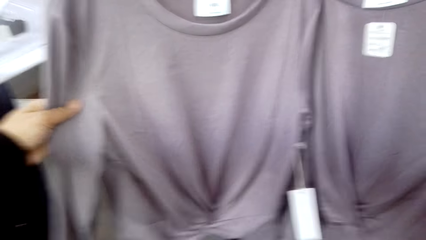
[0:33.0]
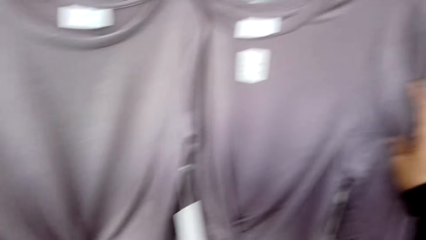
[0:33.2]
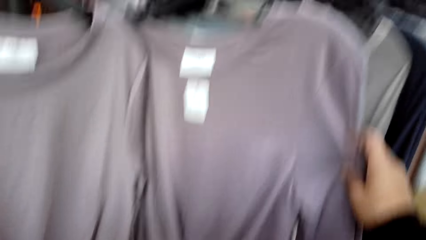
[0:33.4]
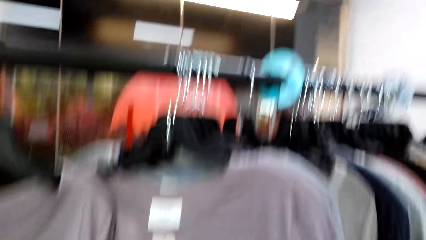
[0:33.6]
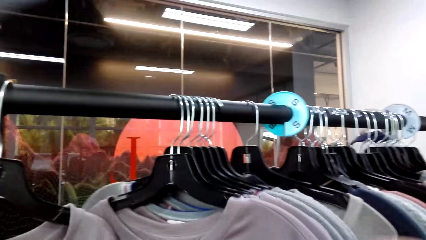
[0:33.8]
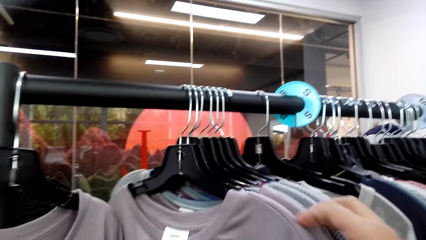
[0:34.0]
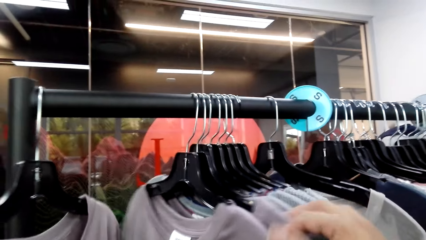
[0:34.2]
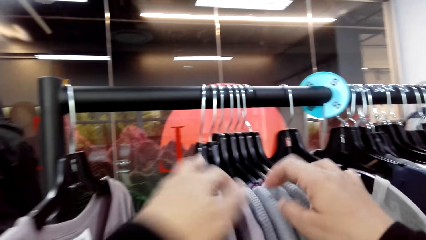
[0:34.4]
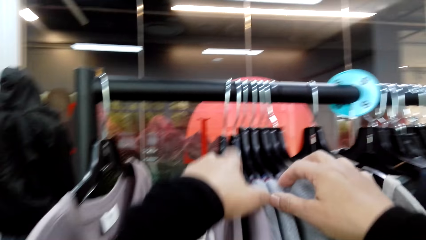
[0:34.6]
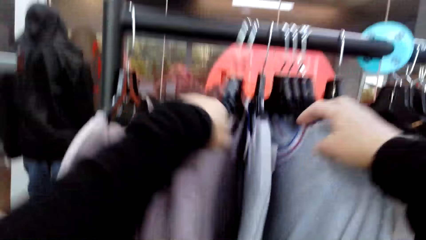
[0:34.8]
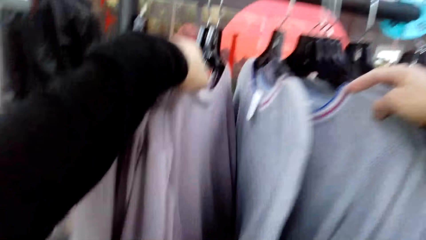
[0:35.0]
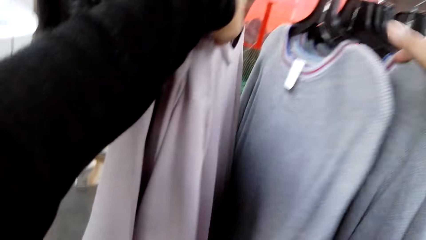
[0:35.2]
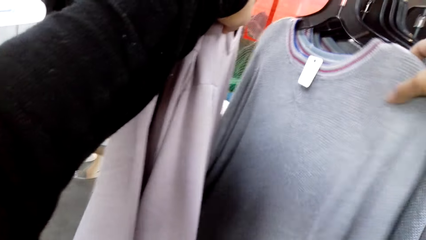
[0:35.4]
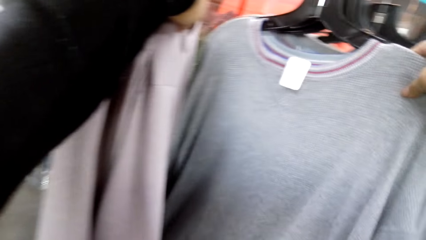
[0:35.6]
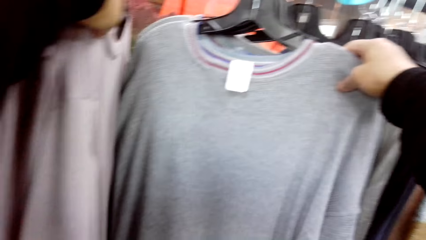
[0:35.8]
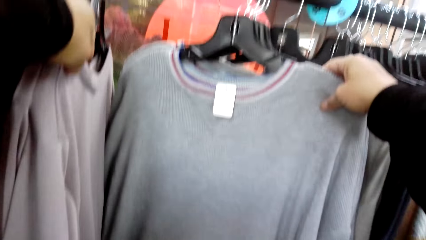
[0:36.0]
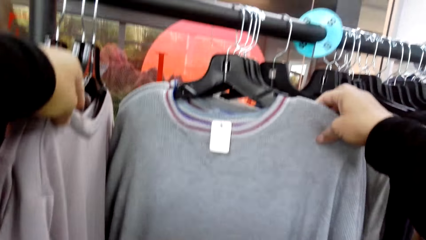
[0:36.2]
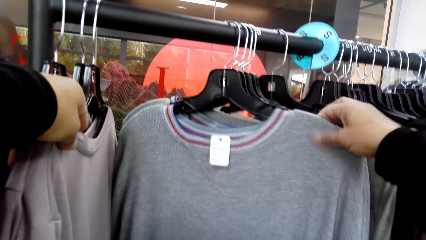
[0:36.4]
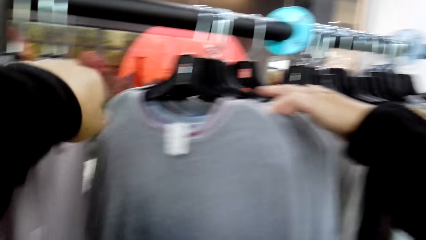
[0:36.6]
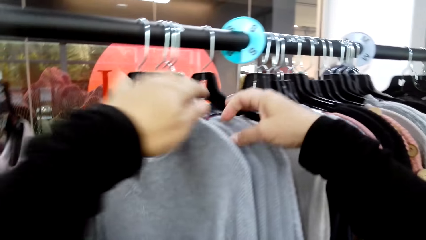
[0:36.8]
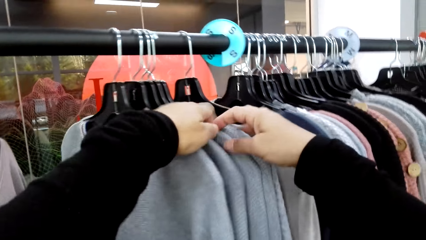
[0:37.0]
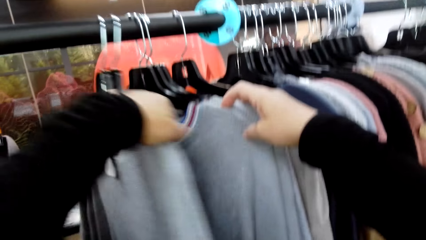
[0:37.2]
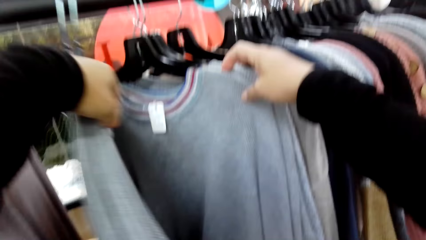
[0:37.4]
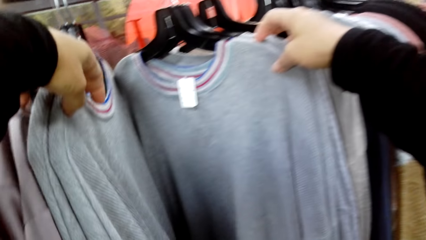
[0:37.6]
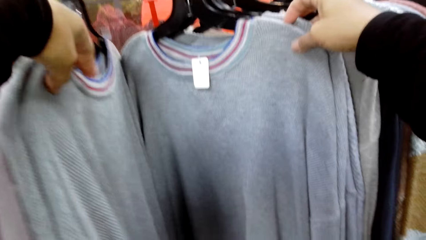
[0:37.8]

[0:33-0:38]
The camera wearer looks at tops on the stand.

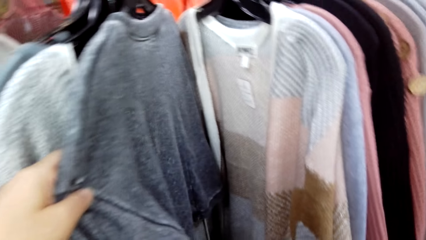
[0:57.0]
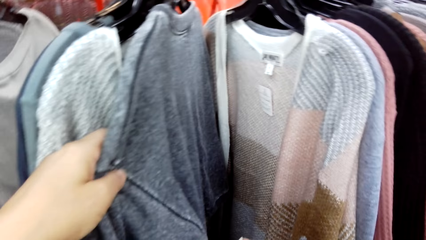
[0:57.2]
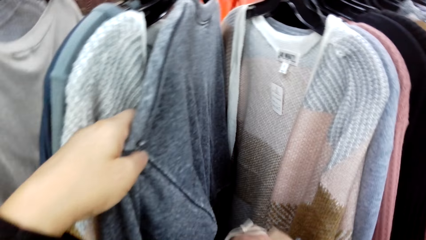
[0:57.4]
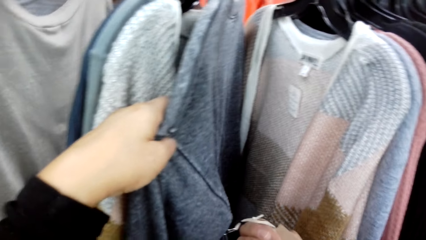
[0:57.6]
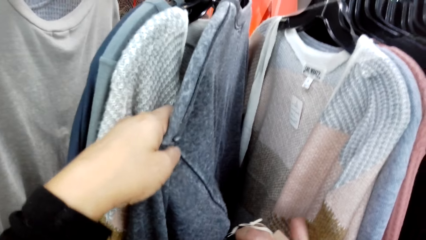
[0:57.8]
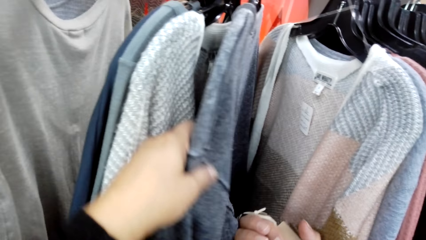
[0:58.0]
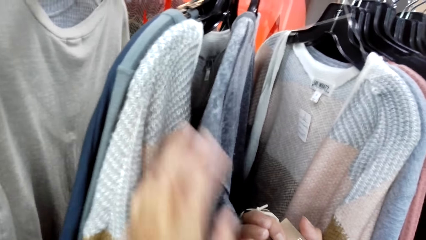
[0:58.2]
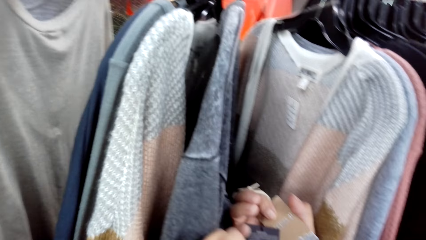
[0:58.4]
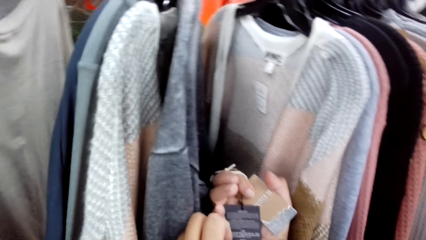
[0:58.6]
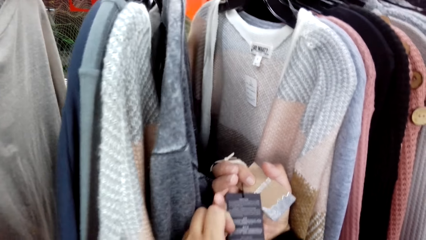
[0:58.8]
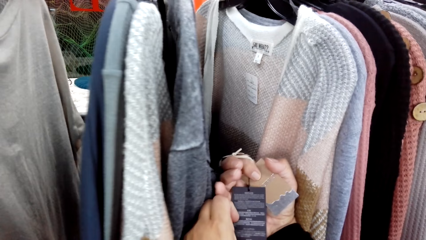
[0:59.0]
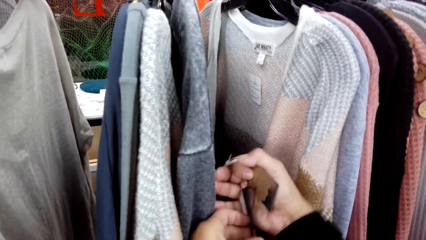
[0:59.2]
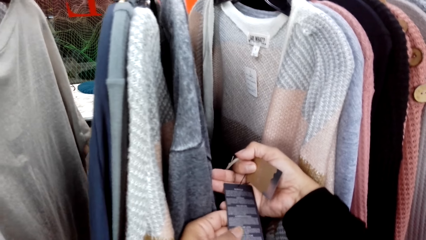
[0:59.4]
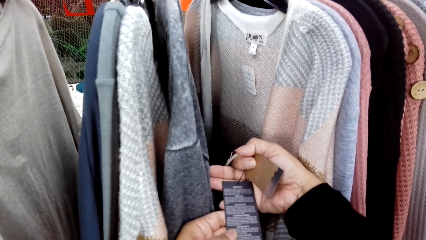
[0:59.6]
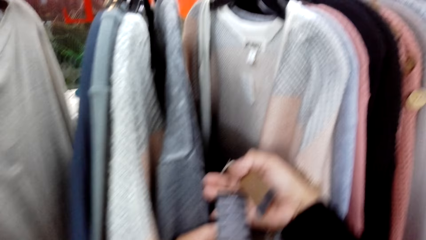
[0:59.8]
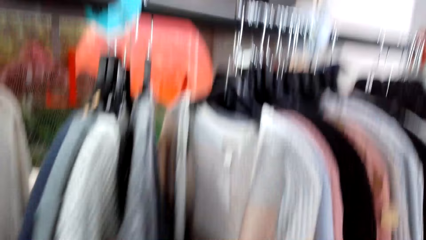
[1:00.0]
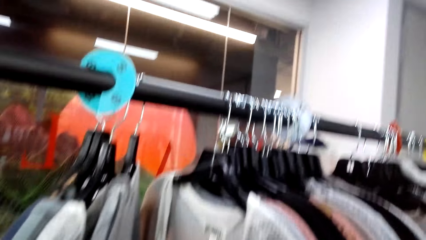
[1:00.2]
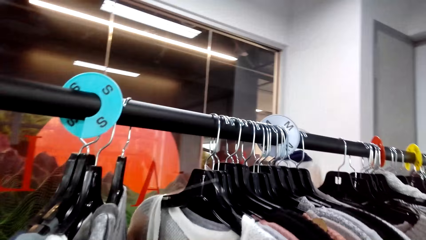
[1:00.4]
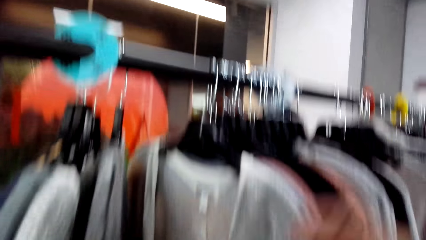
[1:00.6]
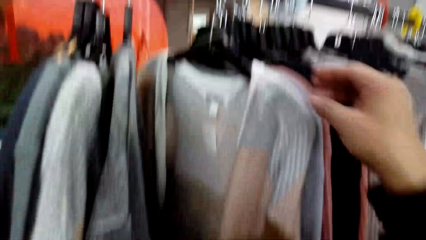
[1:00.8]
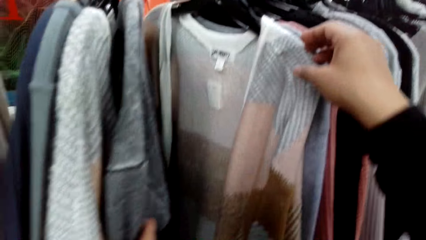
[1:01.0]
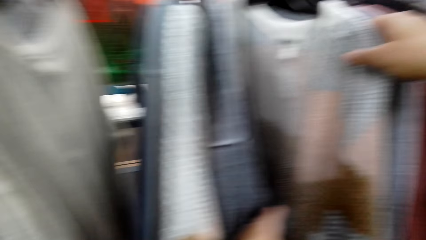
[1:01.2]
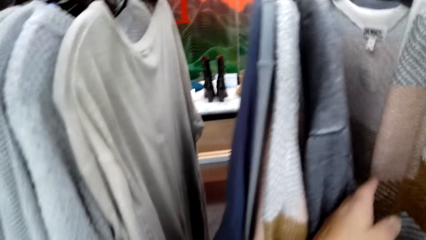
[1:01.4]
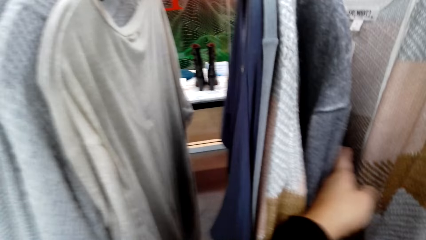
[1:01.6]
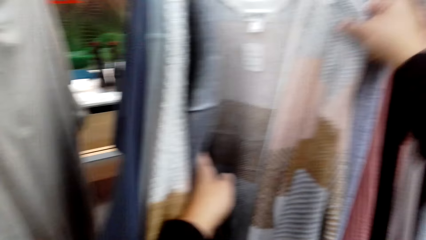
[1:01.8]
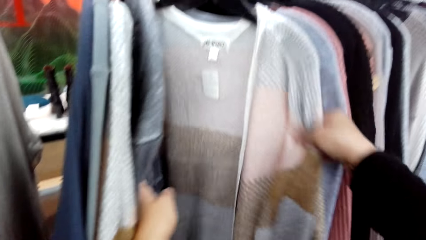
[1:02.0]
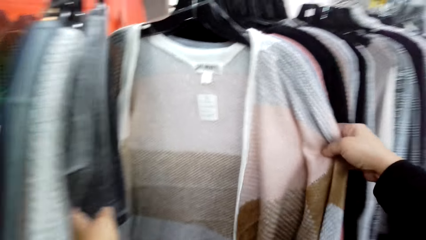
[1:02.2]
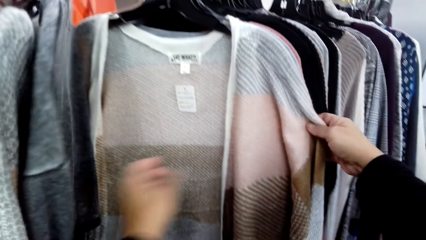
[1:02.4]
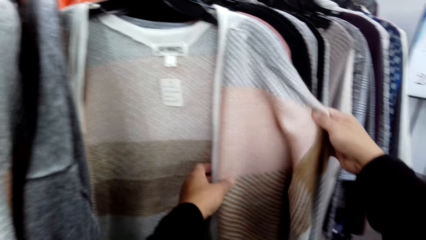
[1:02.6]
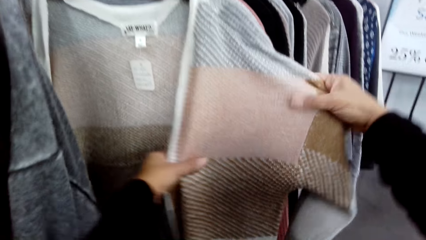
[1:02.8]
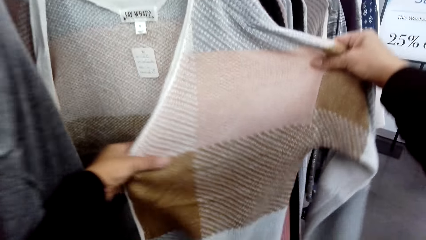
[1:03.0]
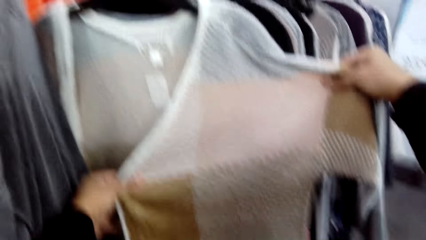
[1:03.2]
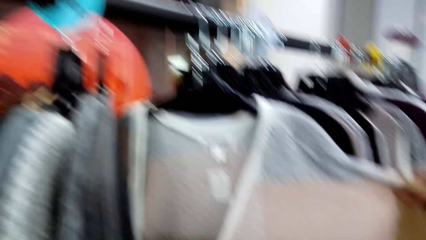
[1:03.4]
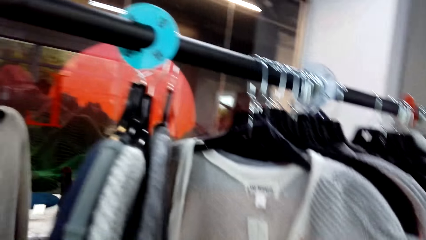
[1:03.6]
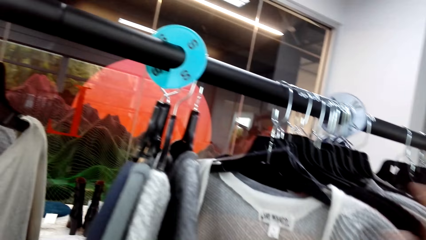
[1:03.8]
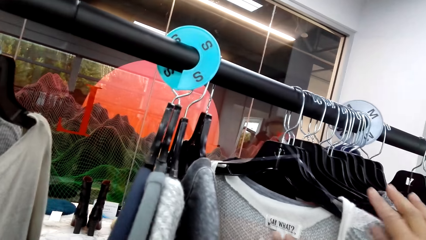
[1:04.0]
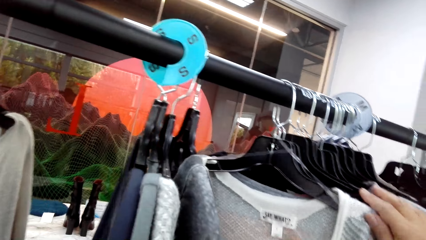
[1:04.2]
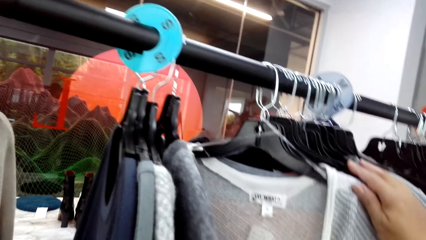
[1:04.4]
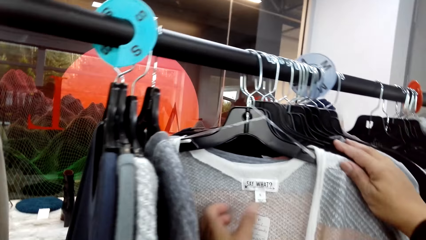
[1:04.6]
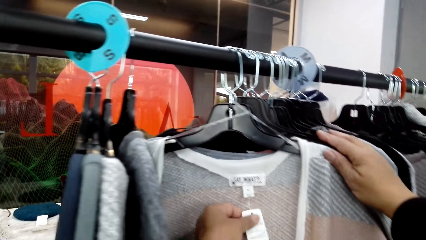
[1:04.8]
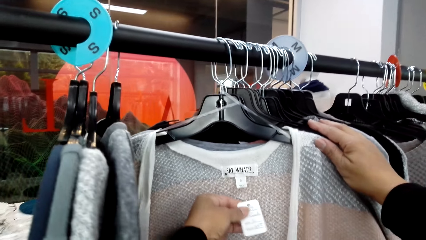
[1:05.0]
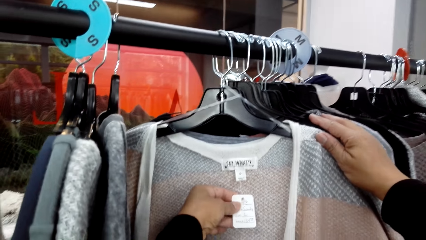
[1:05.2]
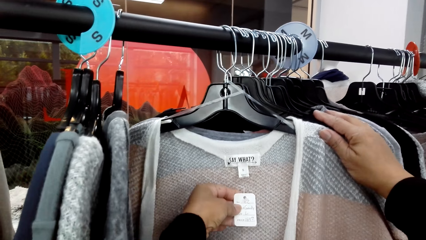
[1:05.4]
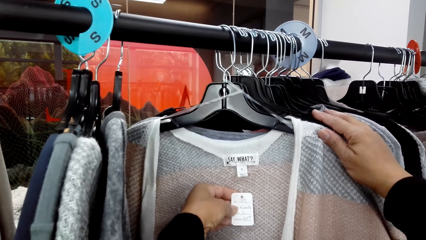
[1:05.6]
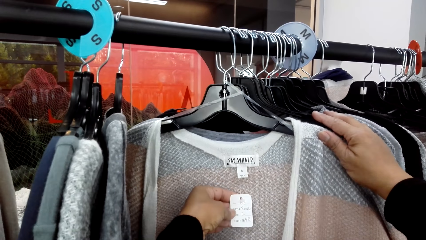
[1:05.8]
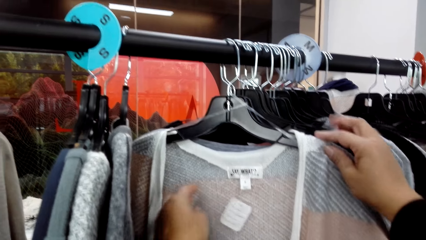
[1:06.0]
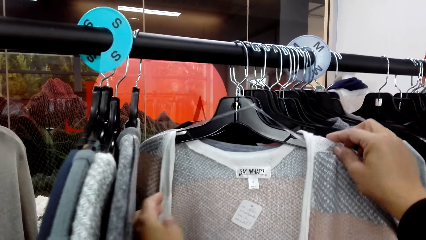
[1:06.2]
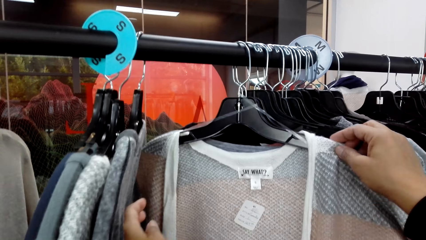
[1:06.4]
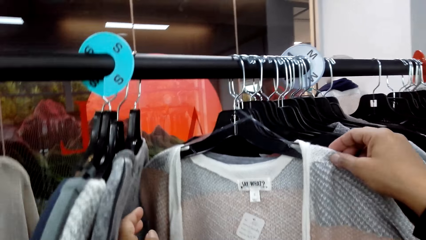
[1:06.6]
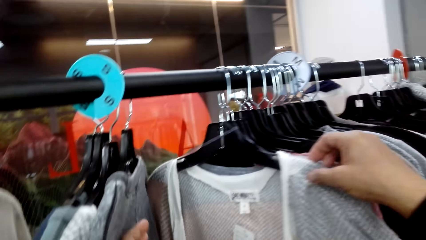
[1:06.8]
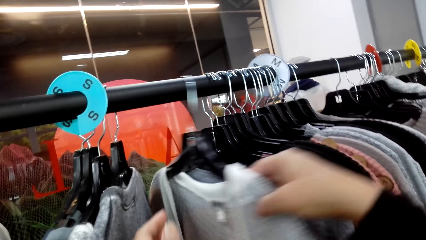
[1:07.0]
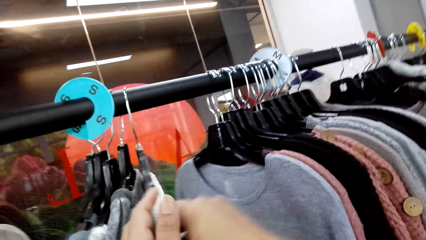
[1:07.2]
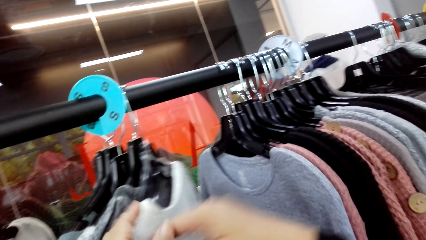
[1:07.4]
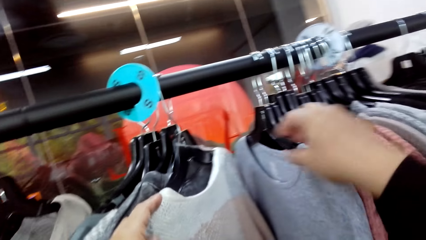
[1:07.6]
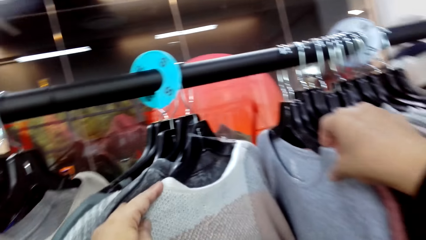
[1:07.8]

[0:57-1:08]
The camera wearer looks at the price tags. They look at a top on the stand. They look at the price tag.
